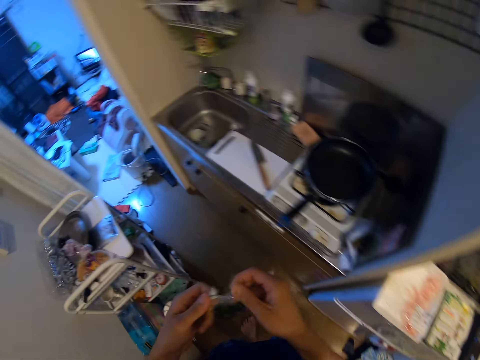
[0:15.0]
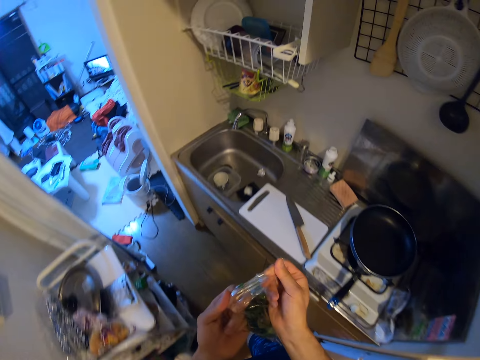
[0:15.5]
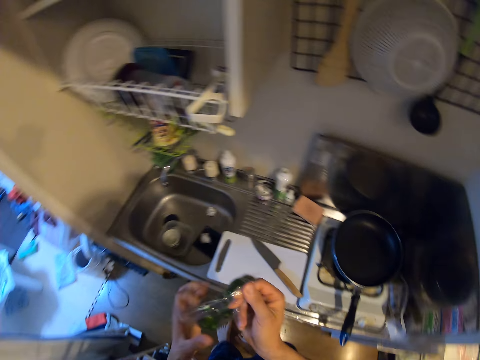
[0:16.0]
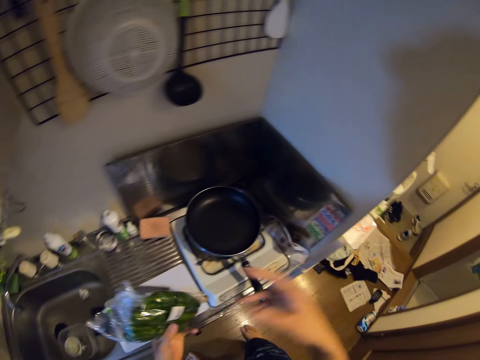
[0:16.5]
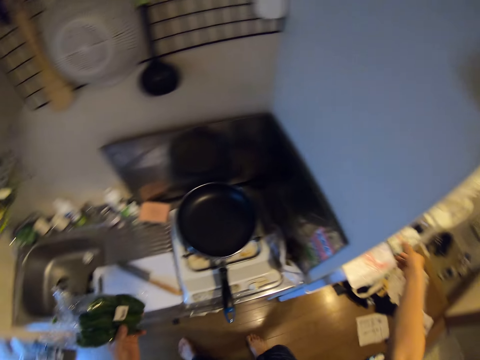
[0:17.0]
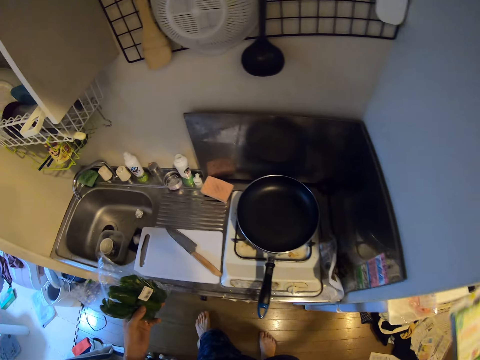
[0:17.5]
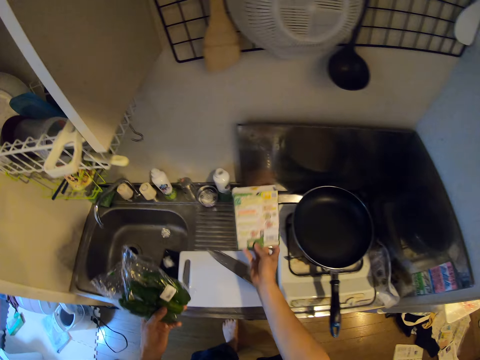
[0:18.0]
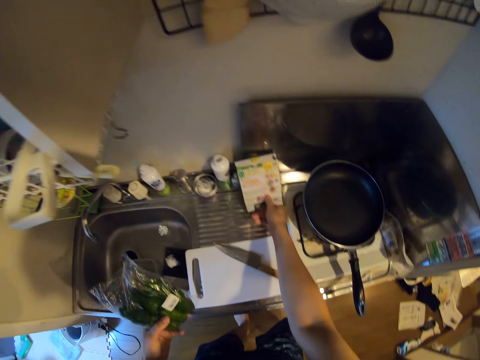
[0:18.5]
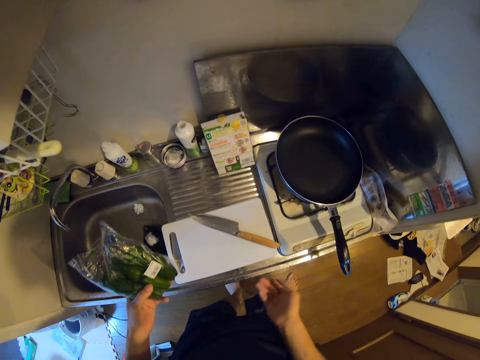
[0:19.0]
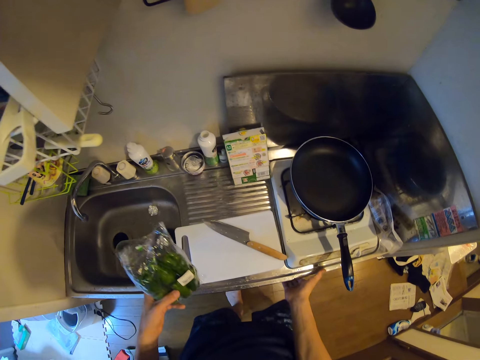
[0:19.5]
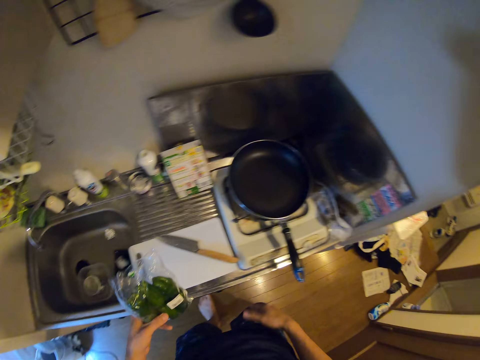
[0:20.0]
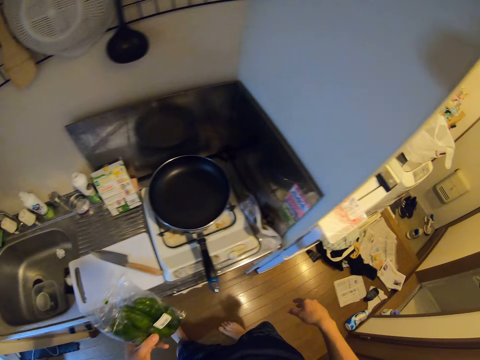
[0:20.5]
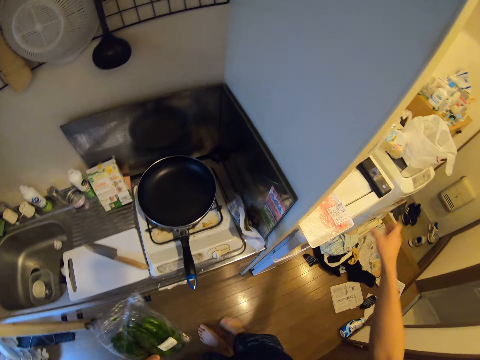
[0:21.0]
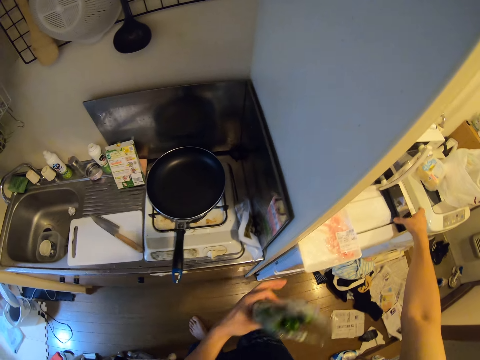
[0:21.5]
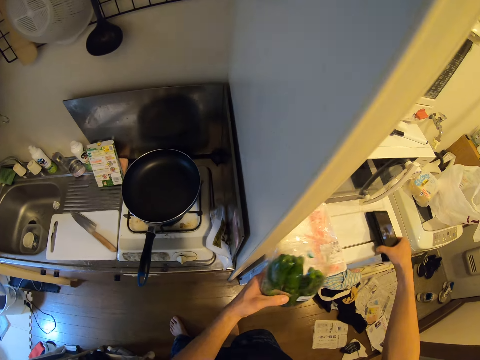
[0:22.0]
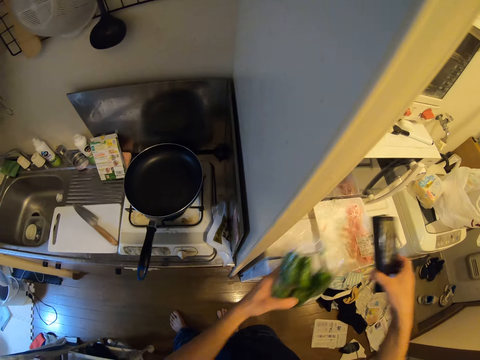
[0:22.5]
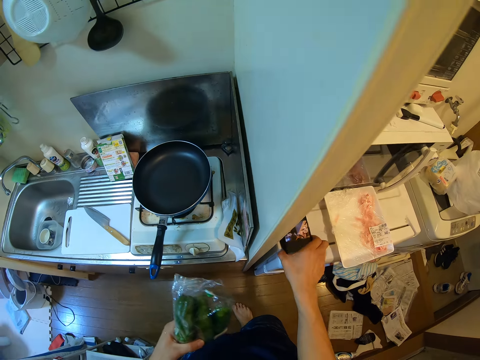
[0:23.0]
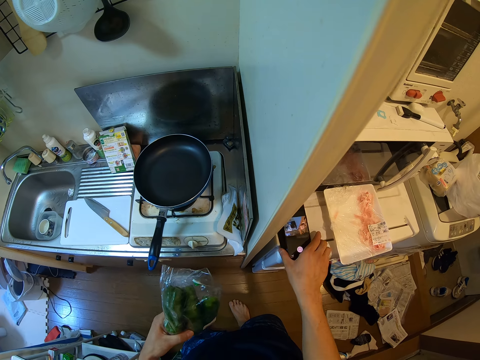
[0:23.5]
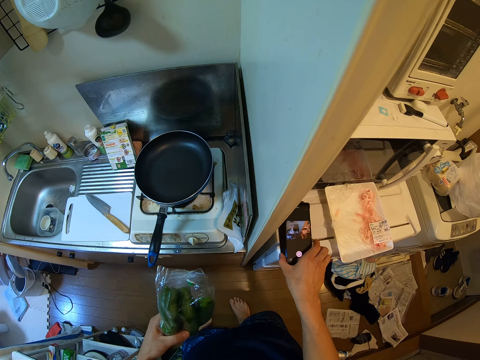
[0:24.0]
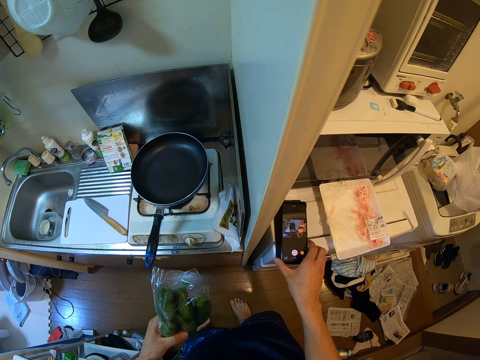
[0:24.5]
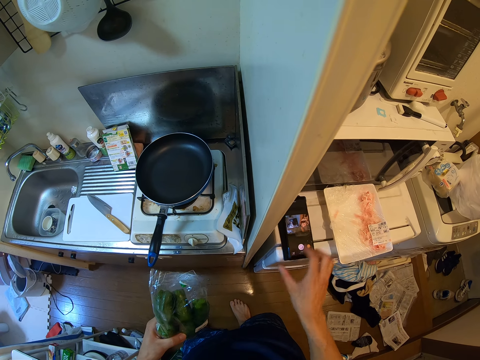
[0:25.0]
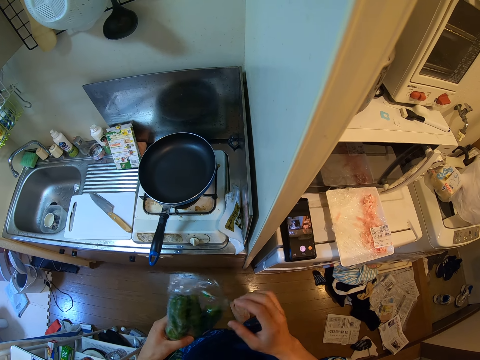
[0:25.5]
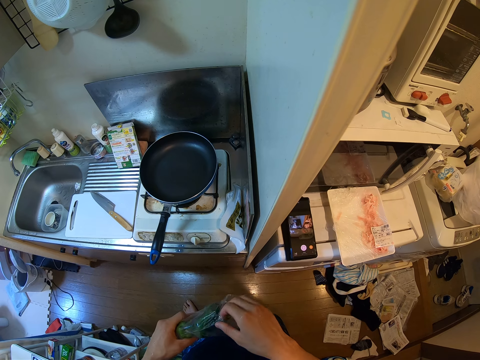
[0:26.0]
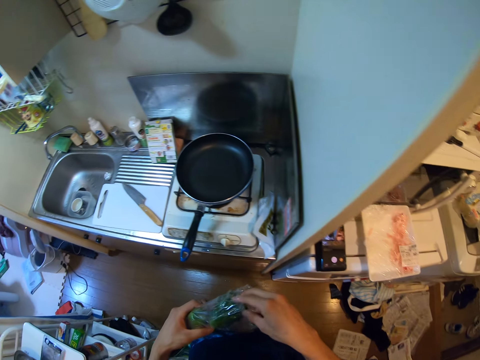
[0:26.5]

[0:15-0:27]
The camera wearer picks up a carton from a table. She drops the carton on the kitchen sink. She puts on the fire. She presses a button under the electric cooker. She picks up her phone from the table. She moves the nylon on the table. She drops her phone on the table.

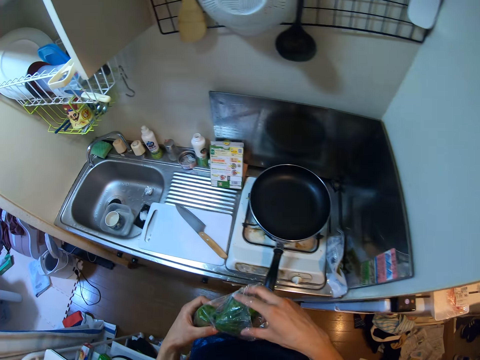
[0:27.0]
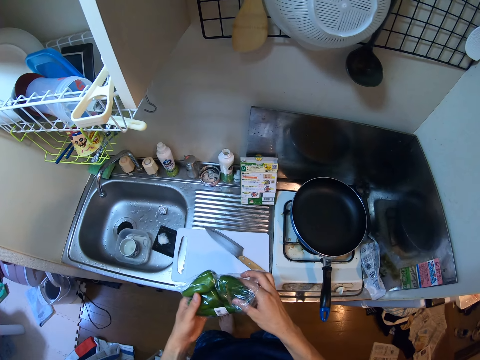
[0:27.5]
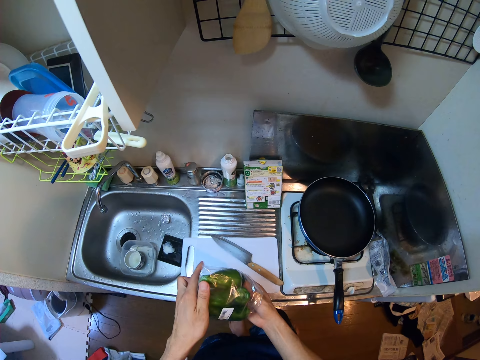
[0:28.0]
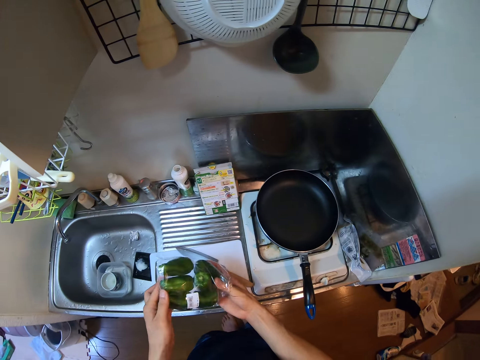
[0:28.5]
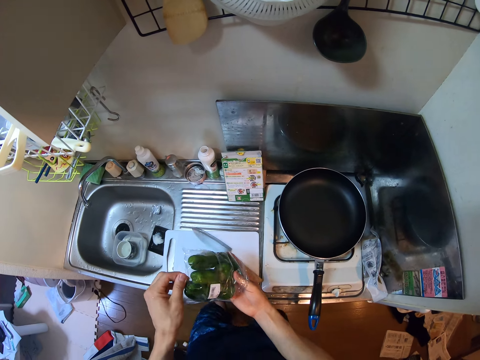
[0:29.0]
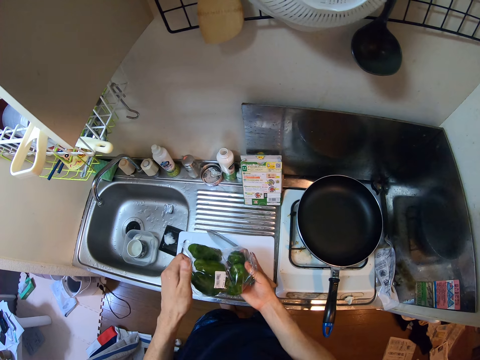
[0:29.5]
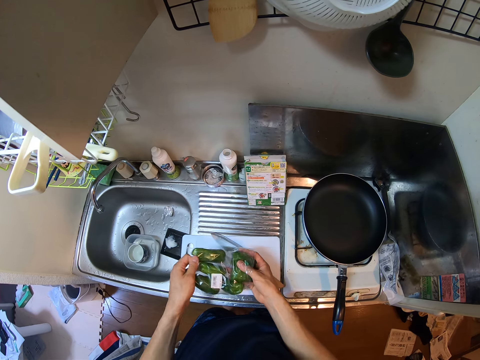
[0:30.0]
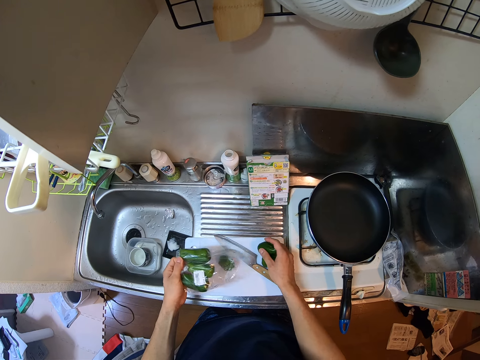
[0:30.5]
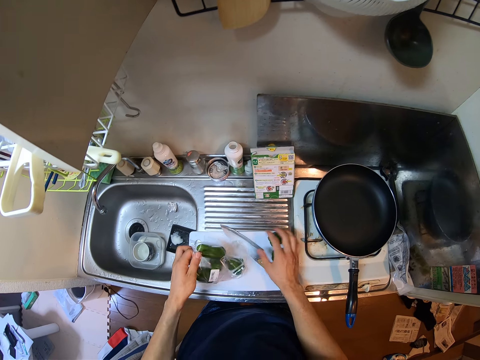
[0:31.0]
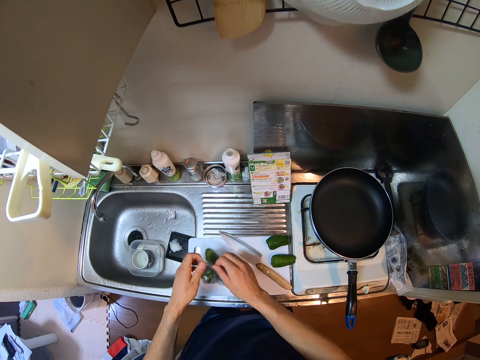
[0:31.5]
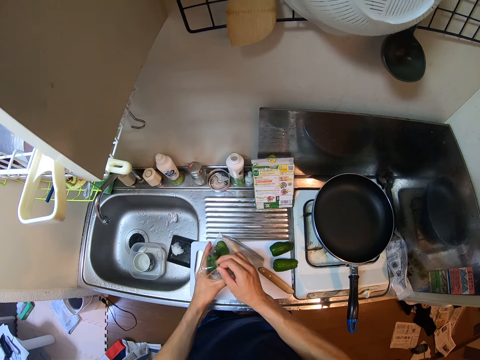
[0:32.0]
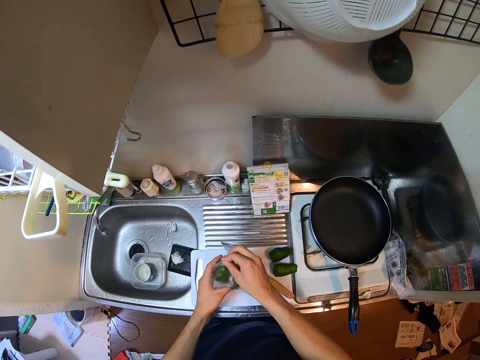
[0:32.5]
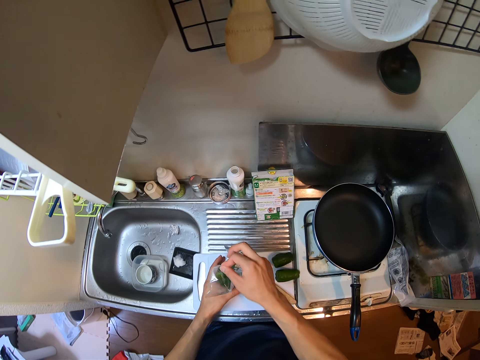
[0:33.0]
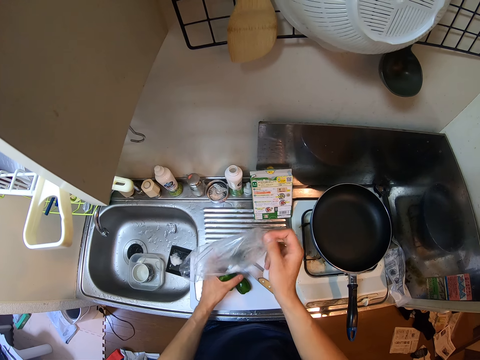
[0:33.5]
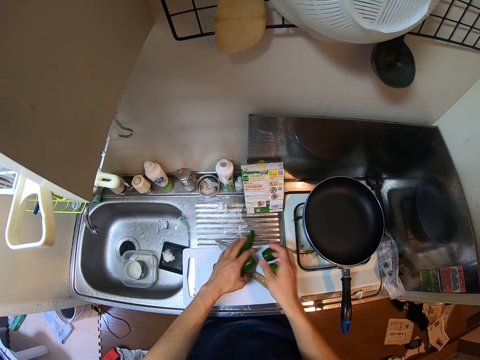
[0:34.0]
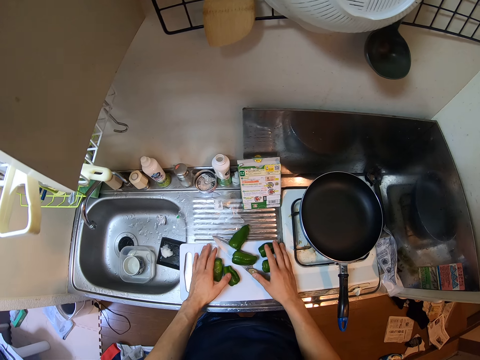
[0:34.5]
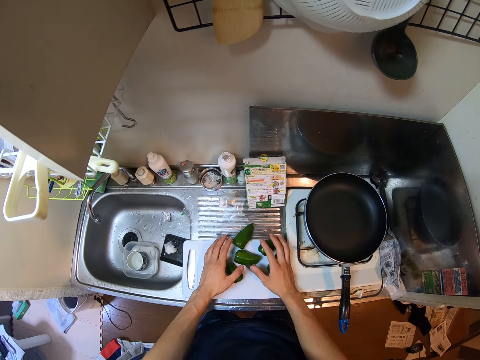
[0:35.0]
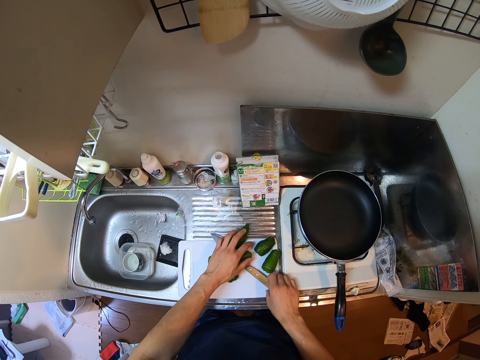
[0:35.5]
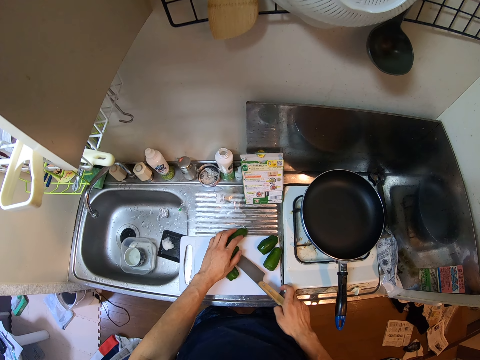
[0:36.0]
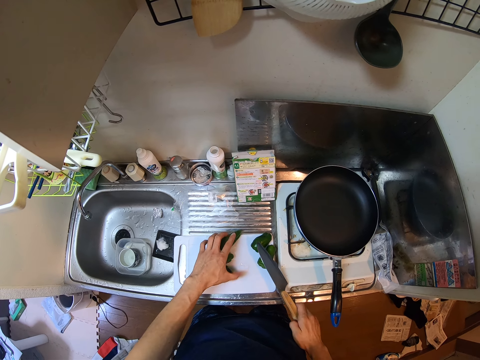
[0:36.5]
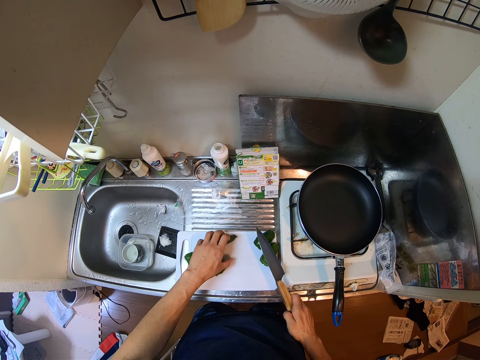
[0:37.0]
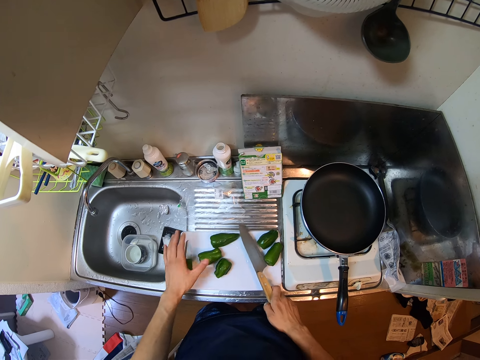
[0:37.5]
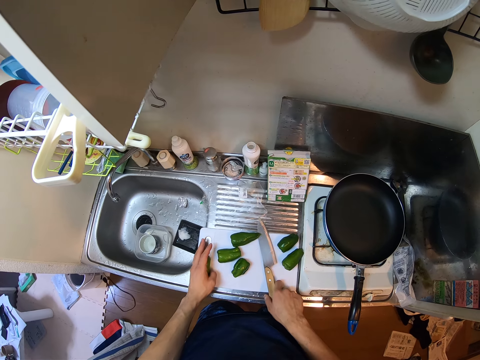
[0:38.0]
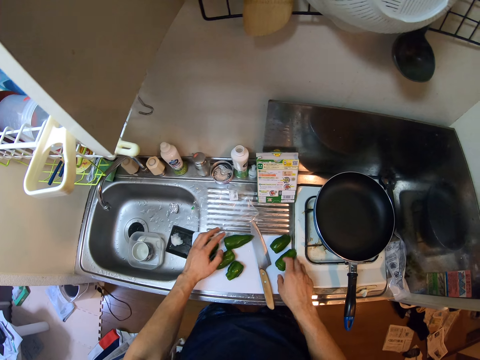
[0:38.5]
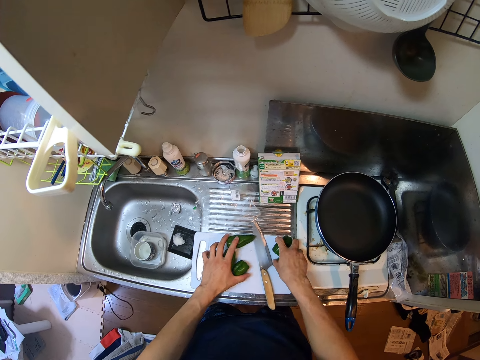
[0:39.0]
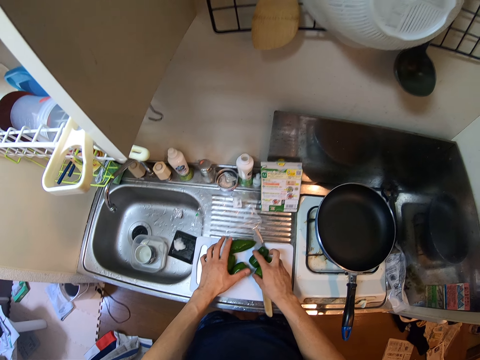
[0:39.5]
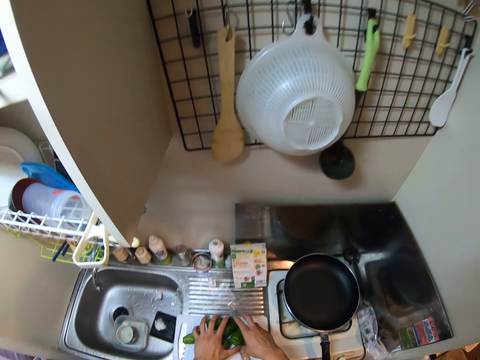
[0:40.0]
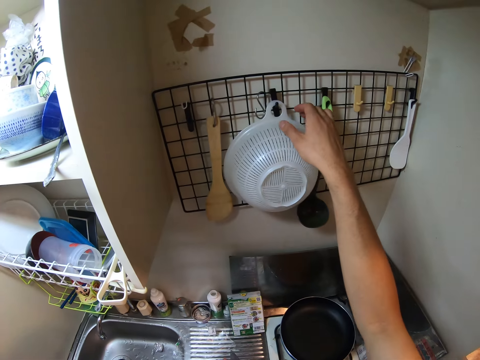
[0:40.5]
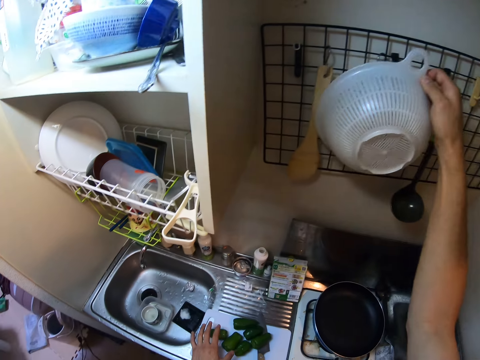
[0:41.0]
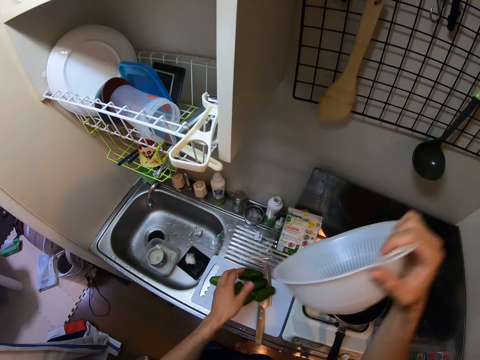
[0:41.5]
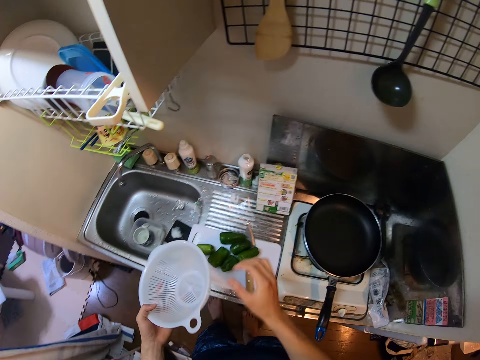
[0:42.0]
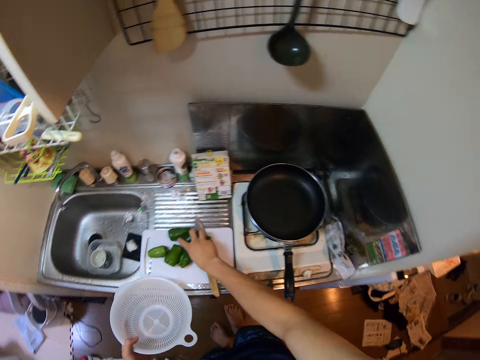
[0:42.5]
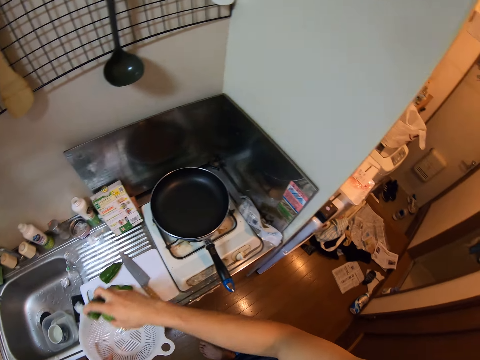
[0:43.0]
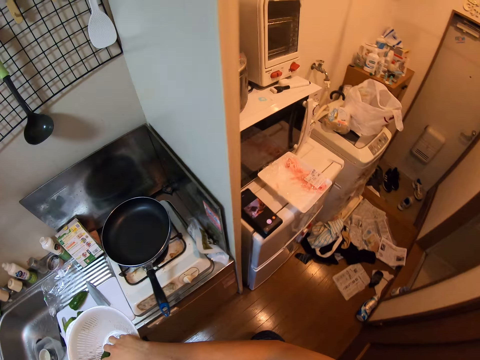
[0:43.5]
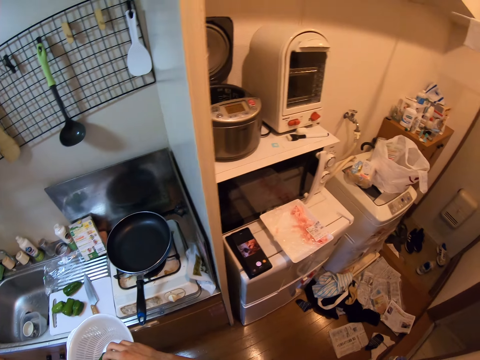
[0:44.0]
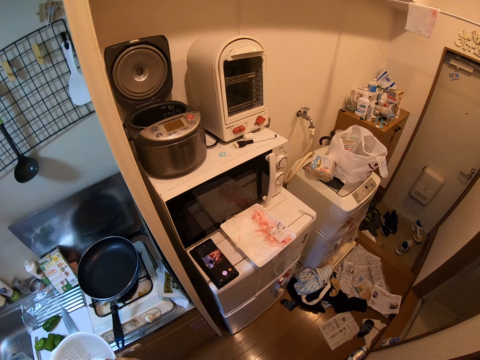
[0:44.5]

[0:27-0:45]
The camera wearer removes some green pepper or bell peppers from the nylon to the cutting board on the kitchen sink. They drop the bell peppers. They drop the bell peppers again. They throw the sealed paper. They pick up the knife from the cutting board. They arrange the green pepper on the cutting board. They drop the knife on the cutting board. They remove a sieve from the wall. They pack some green pepper into the sieve. They pick the bell peppers and drop the bell peppers.
